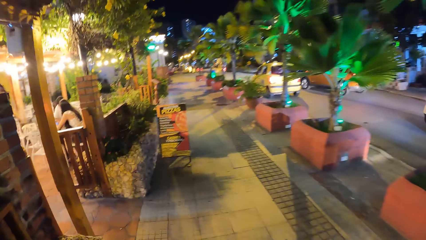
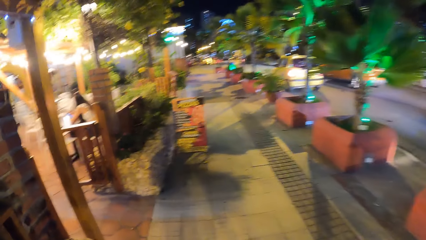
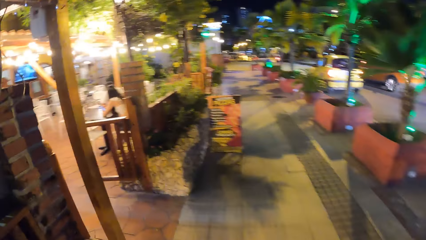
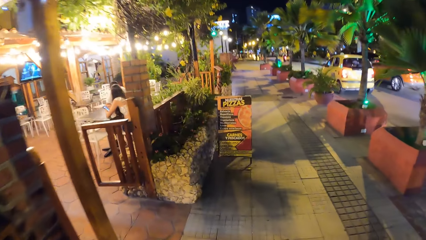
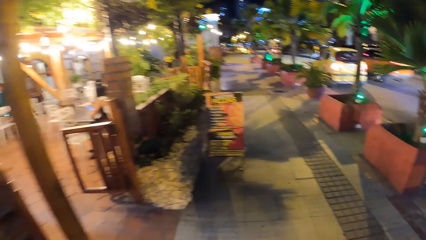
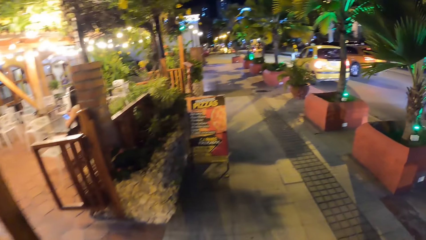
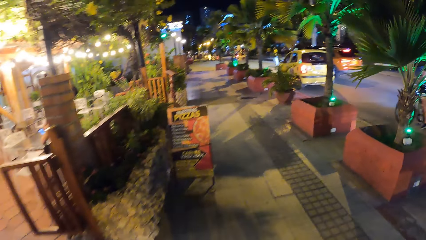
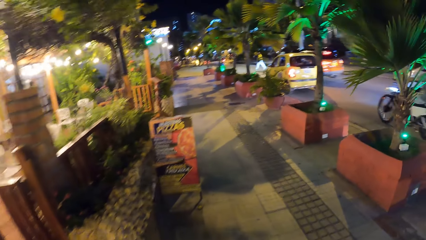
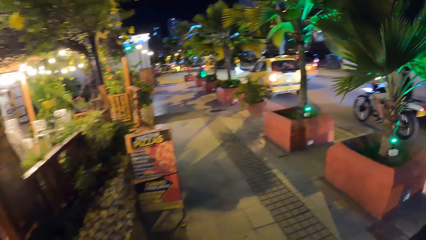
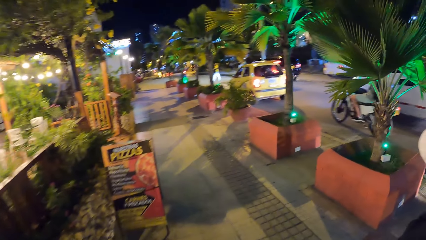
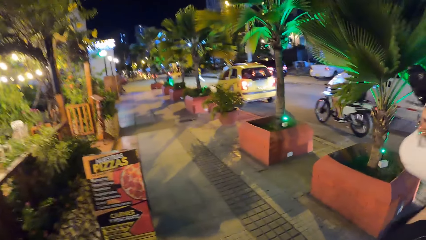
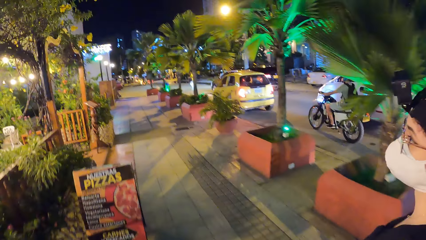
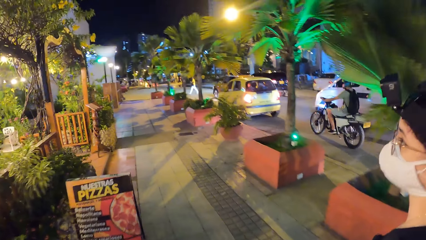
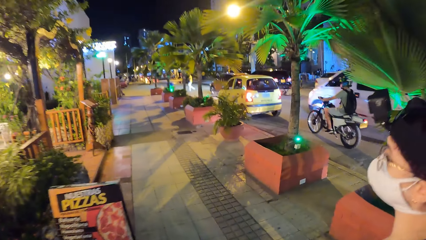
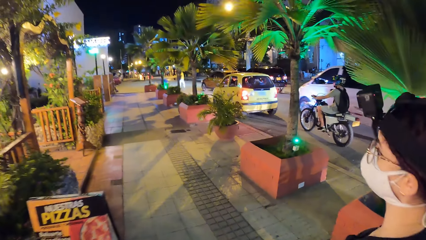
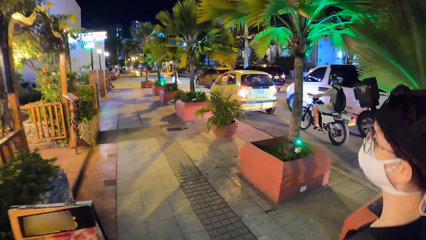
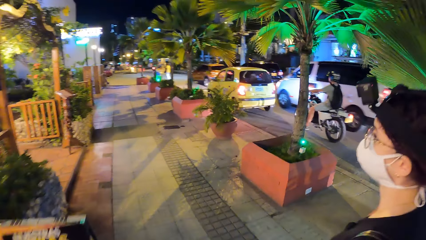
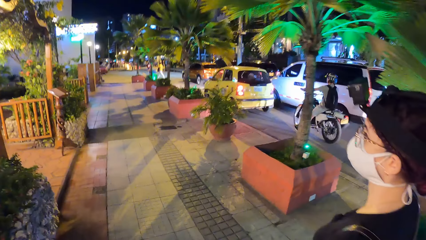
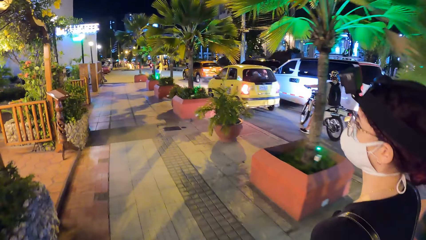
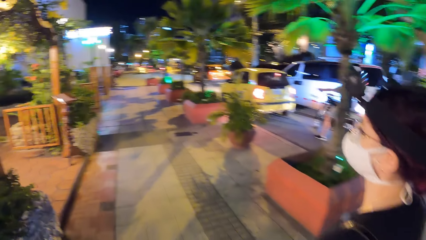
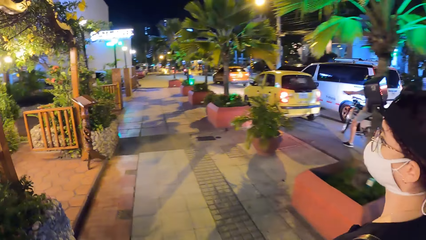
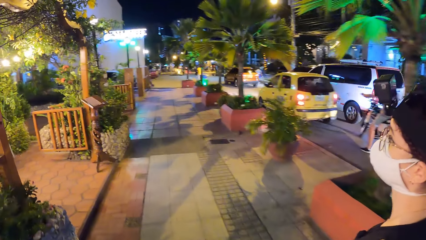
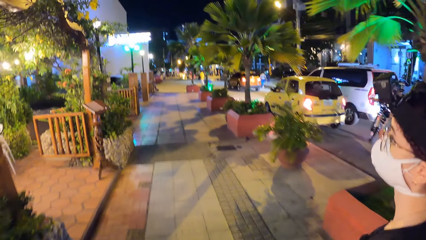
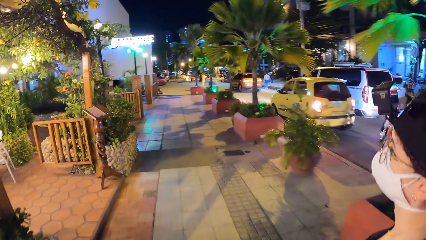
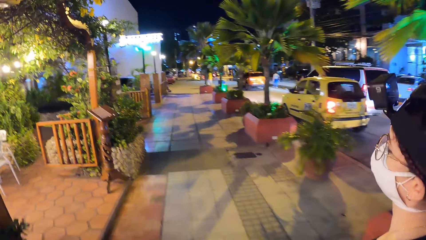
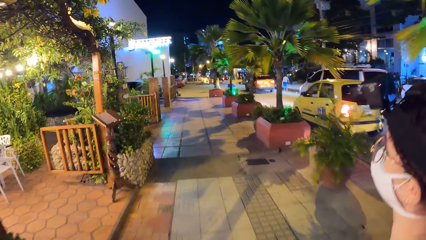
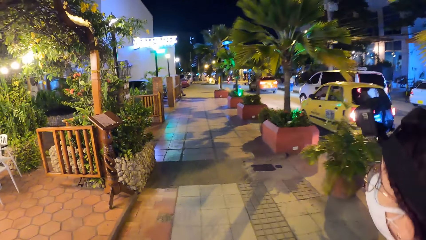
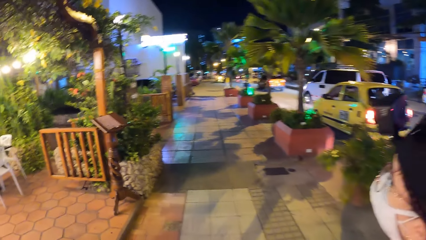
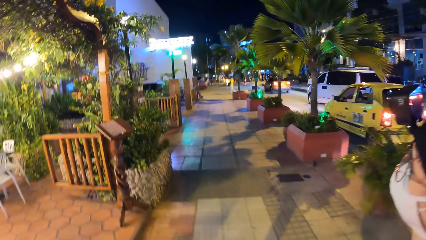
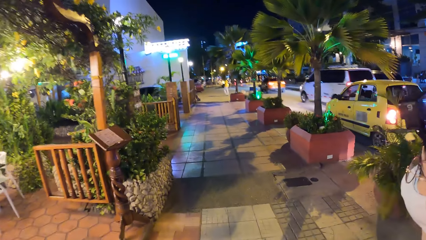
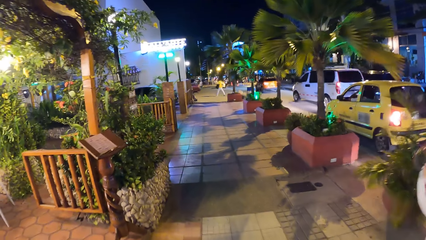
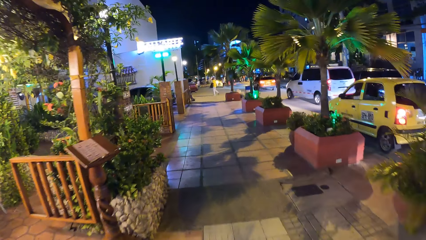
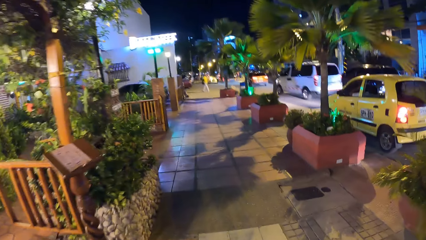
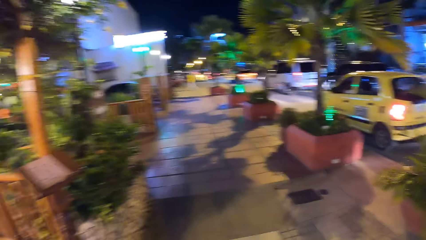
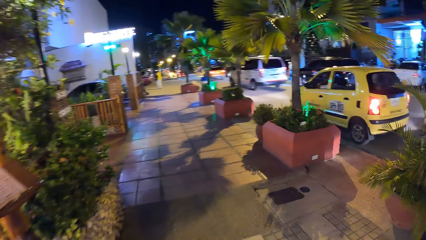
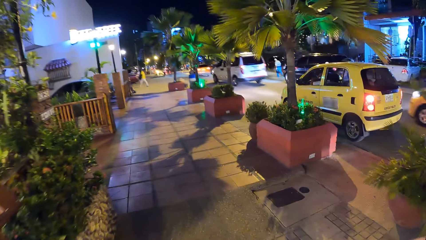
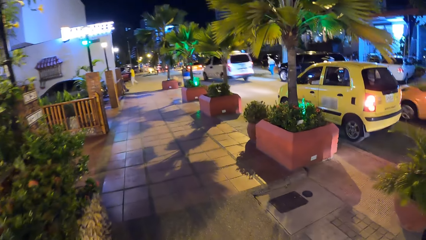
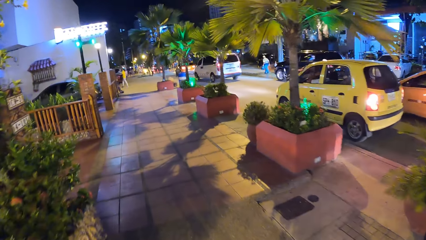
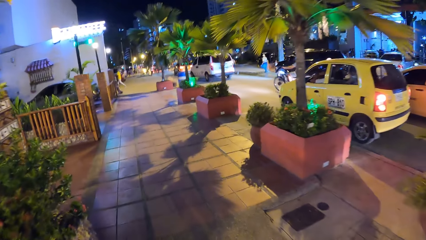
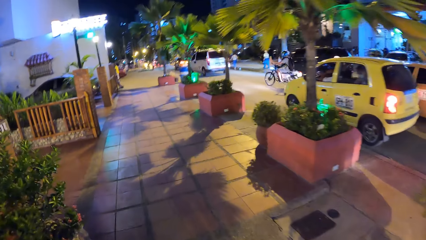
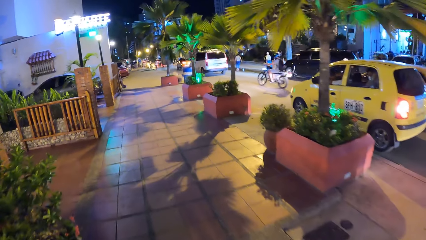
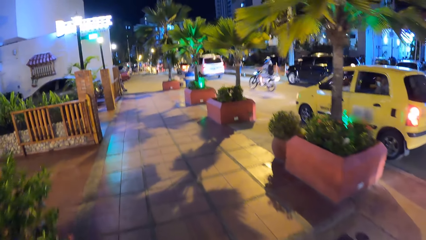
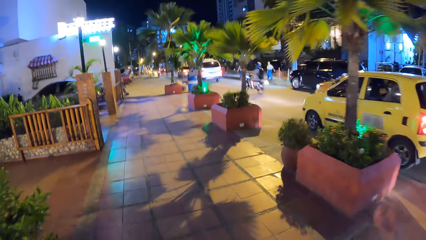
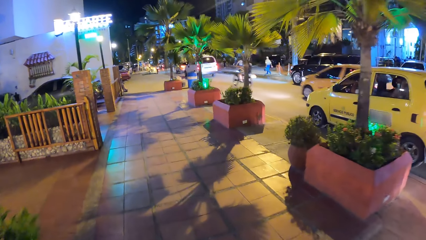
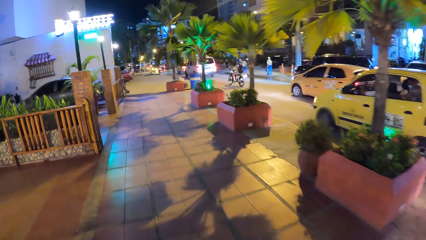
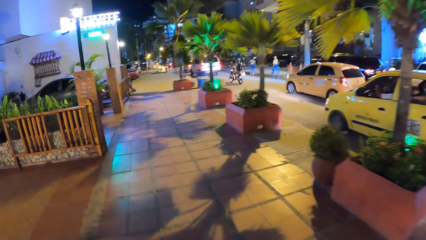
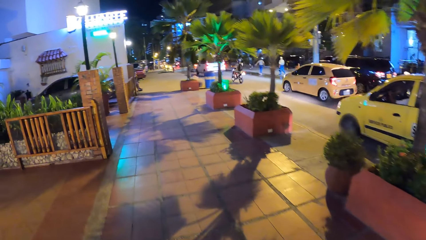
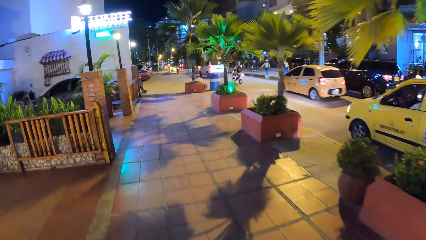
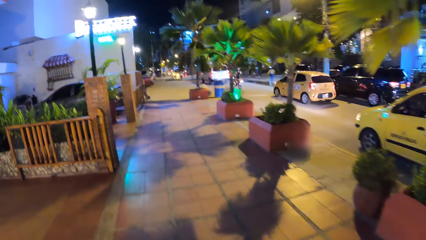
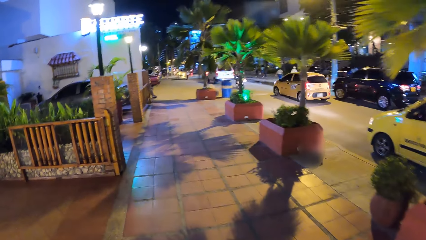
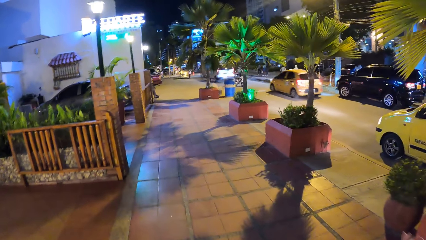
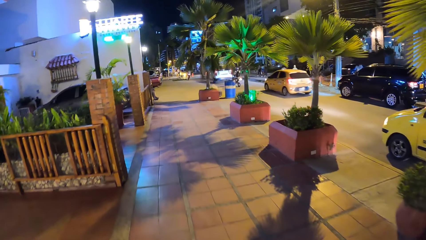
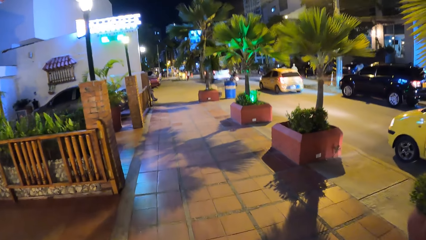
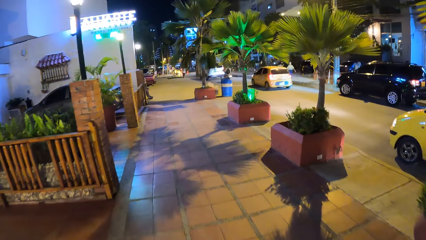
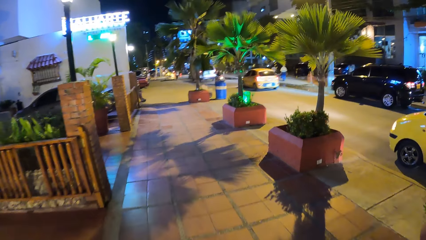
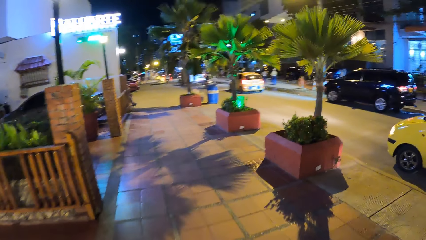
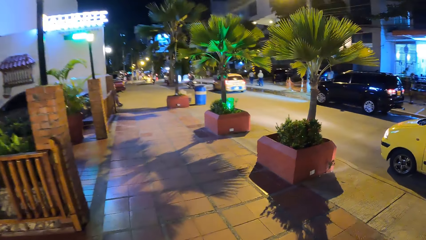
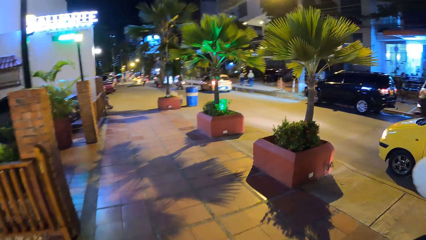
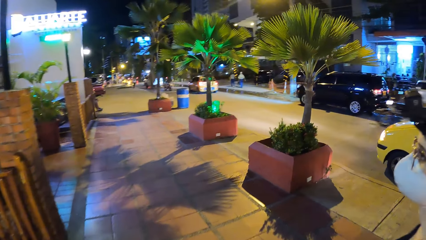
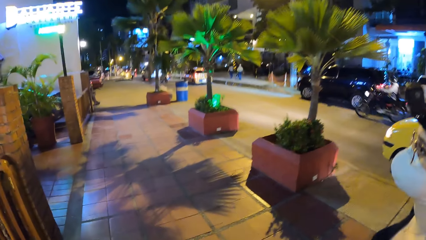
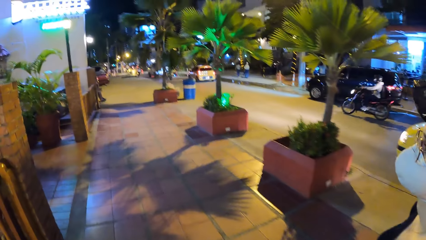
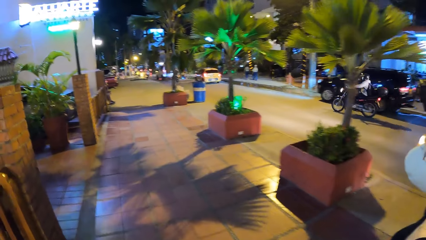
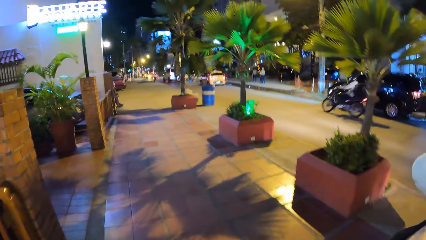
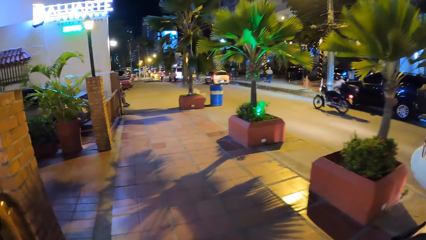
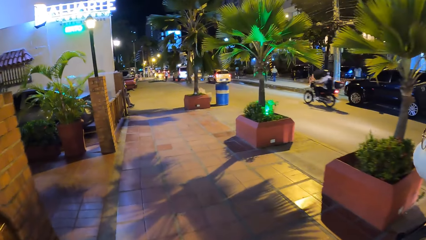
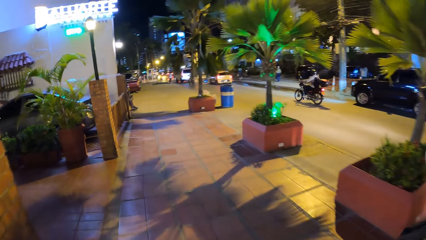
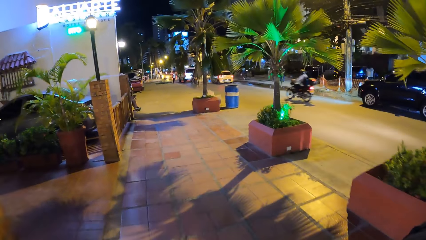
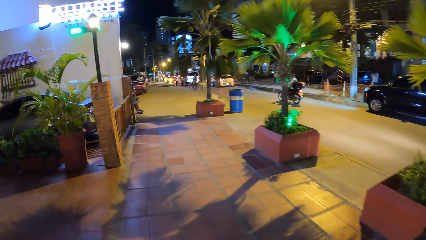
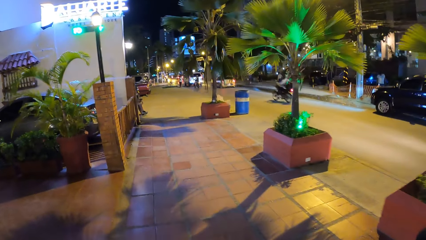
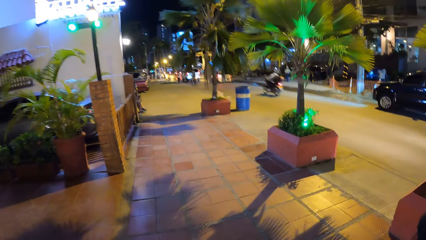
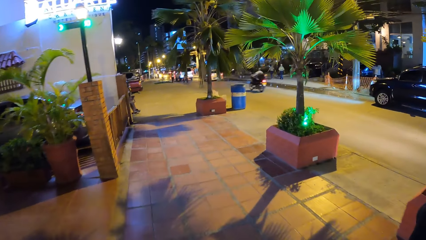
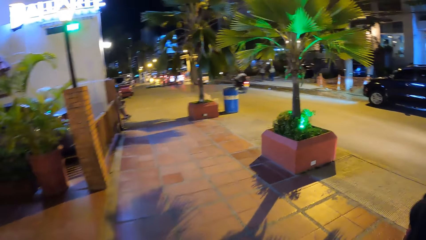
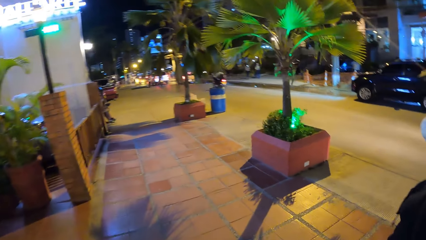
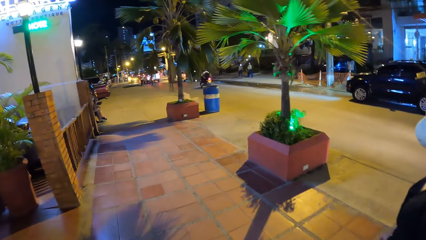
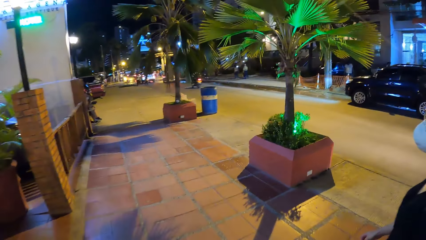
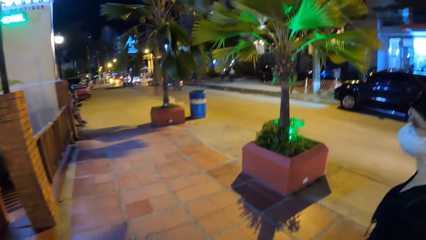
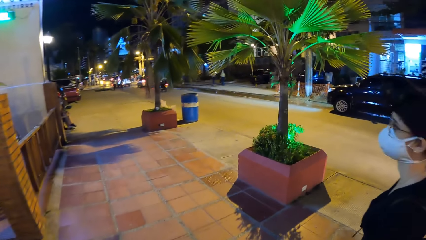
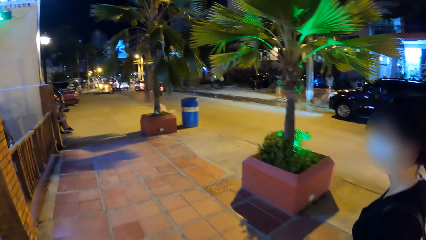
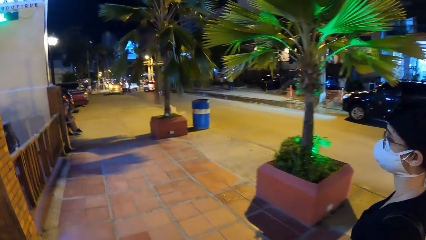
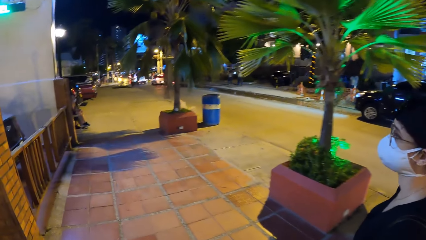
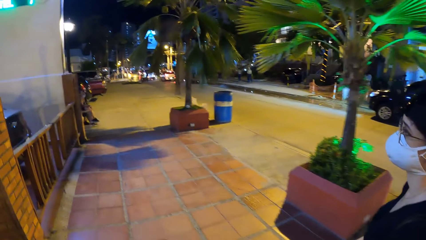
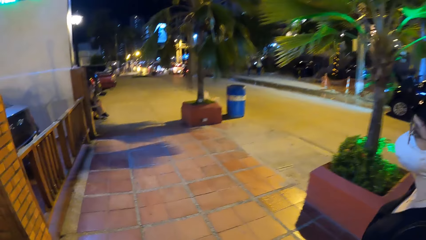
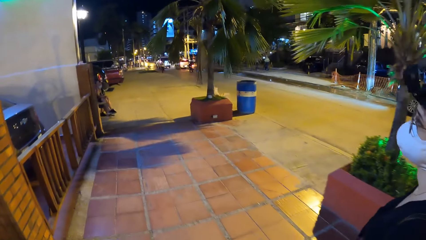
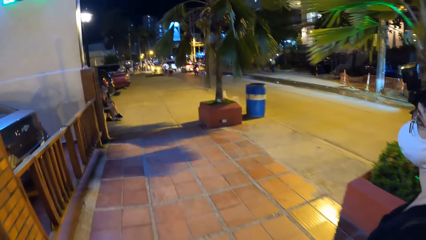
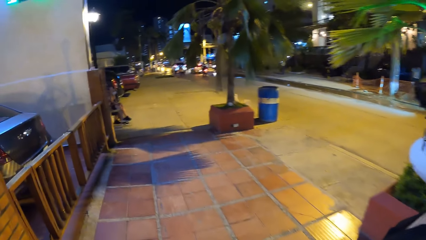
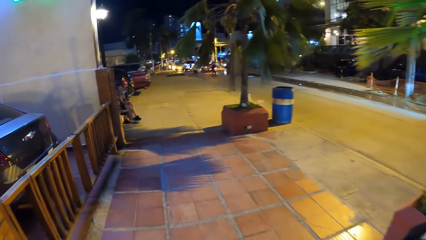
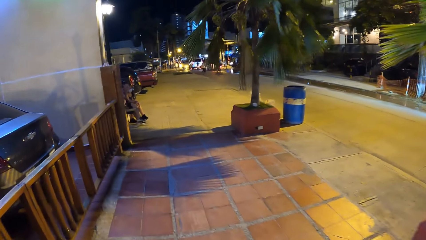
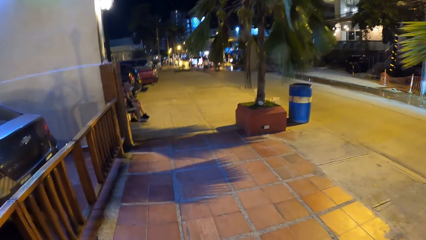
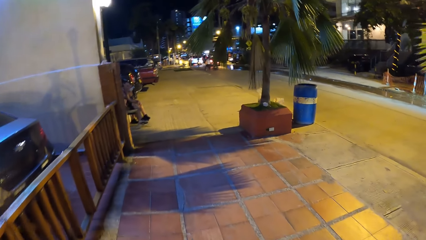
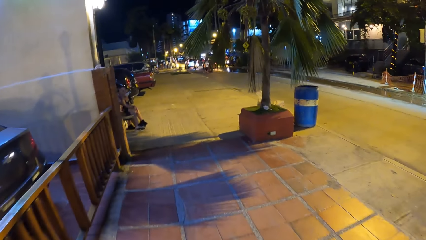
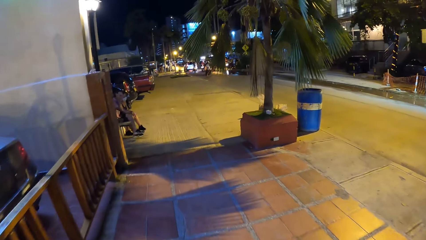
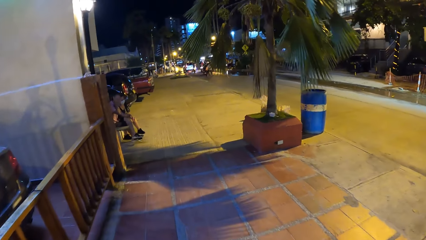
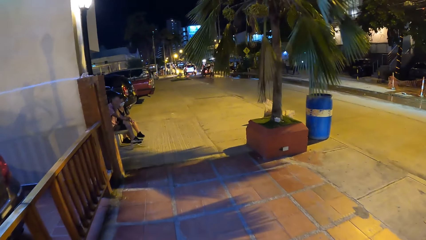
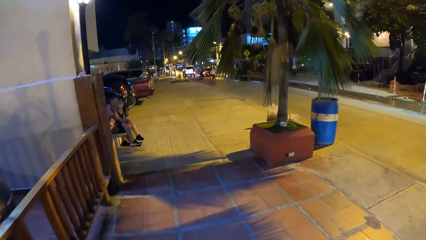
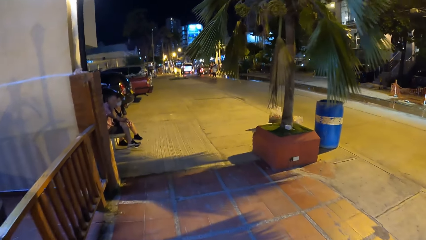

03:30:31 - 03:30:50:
A motorcyclist rides past the camera wearer on the road. A white van drives past the camera wearer on the road. A yellow car drives past the camera wearer on the road. Another motorcyclist rides past the camera wearer on the road.
